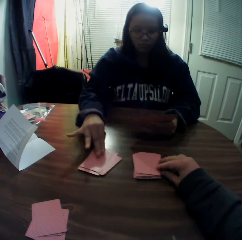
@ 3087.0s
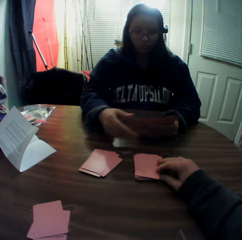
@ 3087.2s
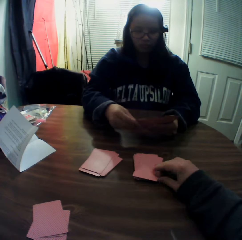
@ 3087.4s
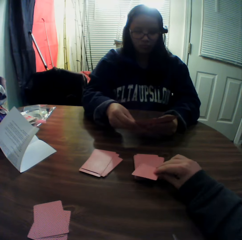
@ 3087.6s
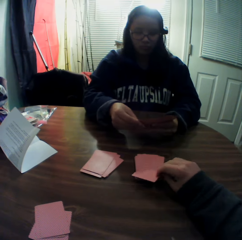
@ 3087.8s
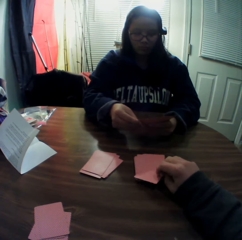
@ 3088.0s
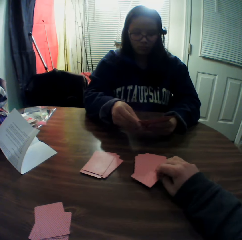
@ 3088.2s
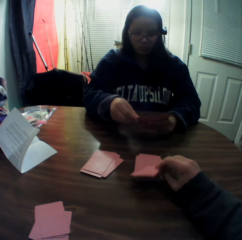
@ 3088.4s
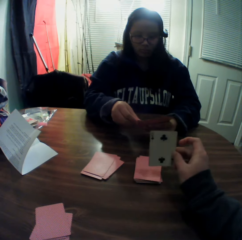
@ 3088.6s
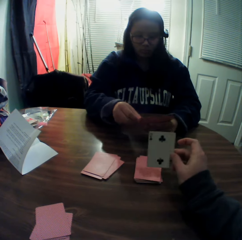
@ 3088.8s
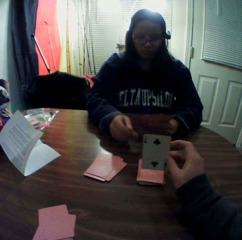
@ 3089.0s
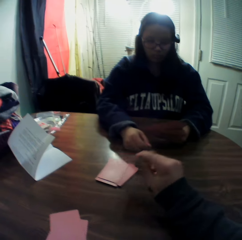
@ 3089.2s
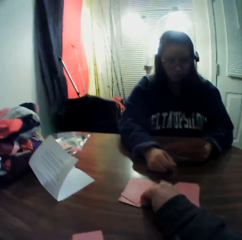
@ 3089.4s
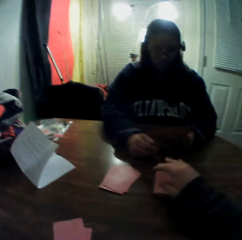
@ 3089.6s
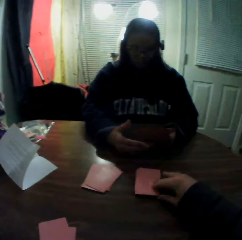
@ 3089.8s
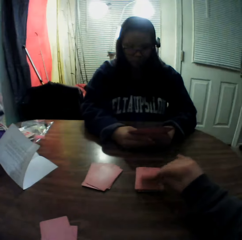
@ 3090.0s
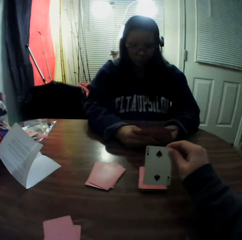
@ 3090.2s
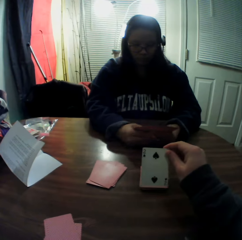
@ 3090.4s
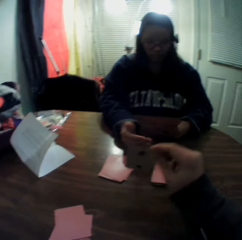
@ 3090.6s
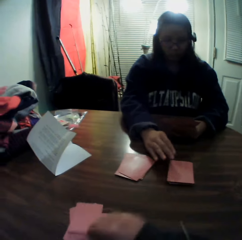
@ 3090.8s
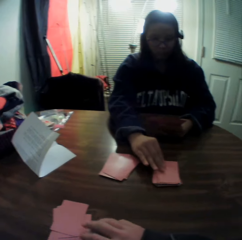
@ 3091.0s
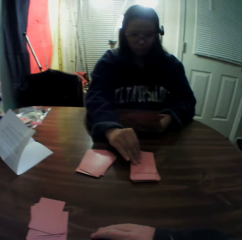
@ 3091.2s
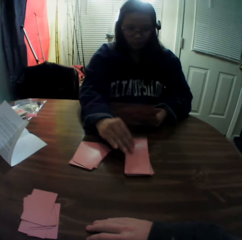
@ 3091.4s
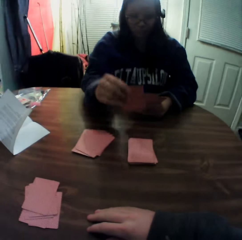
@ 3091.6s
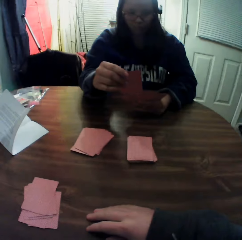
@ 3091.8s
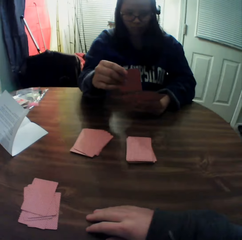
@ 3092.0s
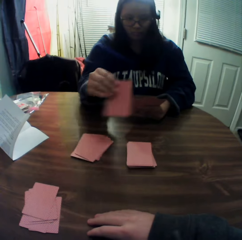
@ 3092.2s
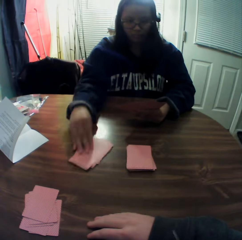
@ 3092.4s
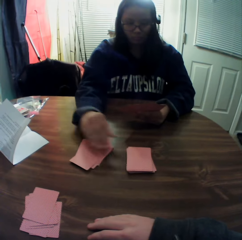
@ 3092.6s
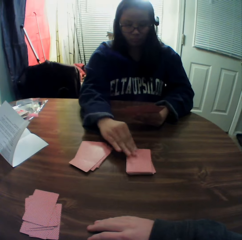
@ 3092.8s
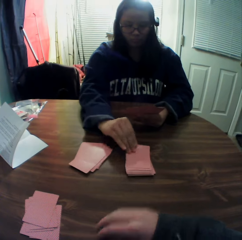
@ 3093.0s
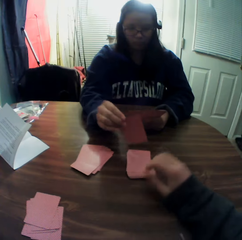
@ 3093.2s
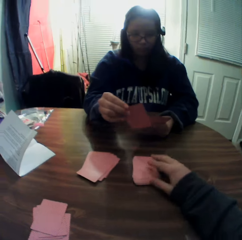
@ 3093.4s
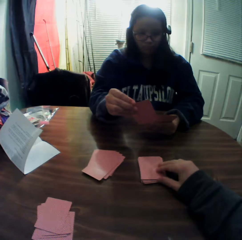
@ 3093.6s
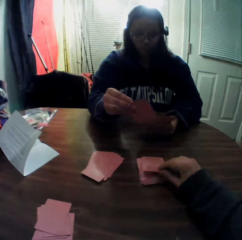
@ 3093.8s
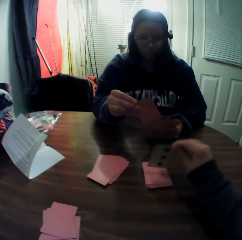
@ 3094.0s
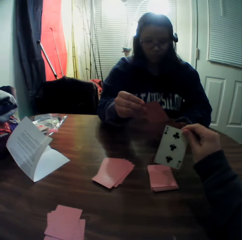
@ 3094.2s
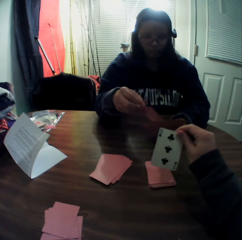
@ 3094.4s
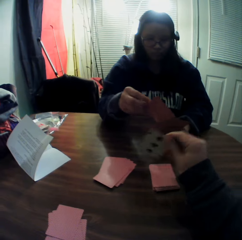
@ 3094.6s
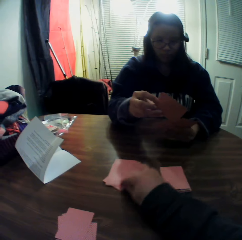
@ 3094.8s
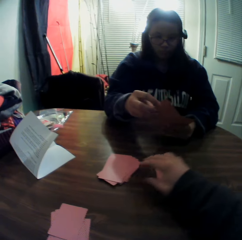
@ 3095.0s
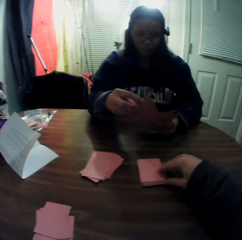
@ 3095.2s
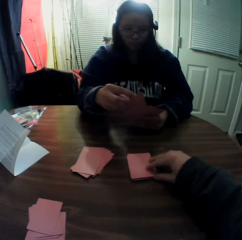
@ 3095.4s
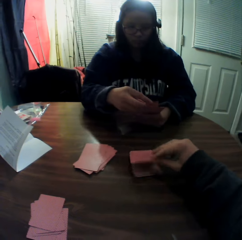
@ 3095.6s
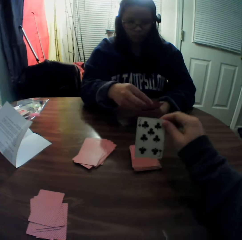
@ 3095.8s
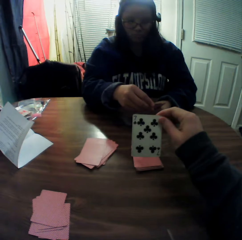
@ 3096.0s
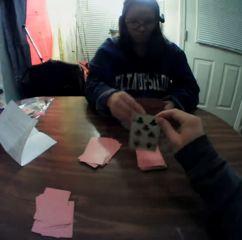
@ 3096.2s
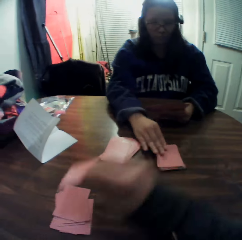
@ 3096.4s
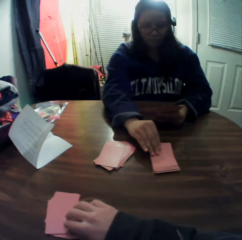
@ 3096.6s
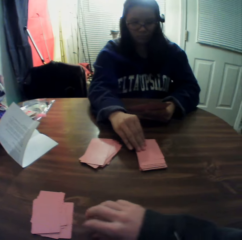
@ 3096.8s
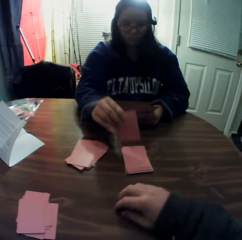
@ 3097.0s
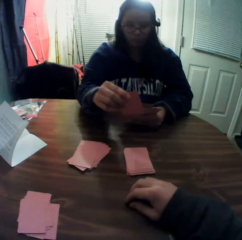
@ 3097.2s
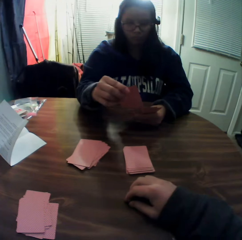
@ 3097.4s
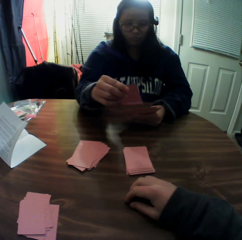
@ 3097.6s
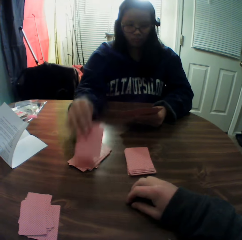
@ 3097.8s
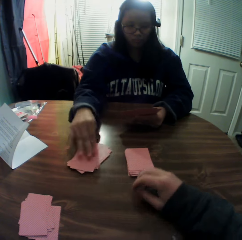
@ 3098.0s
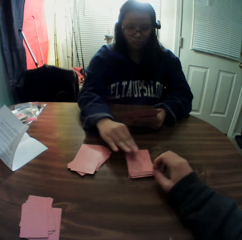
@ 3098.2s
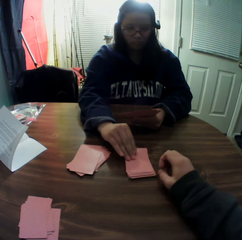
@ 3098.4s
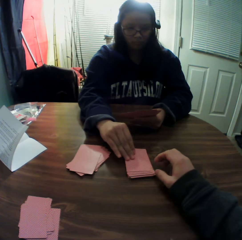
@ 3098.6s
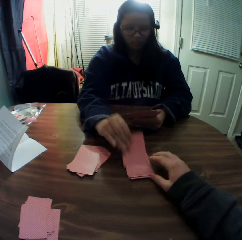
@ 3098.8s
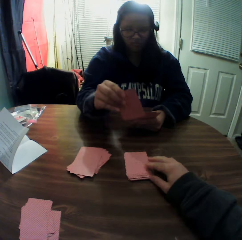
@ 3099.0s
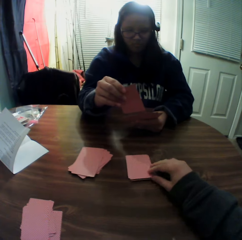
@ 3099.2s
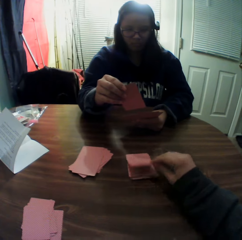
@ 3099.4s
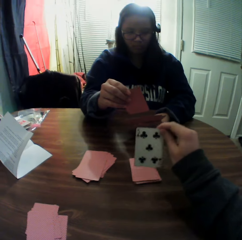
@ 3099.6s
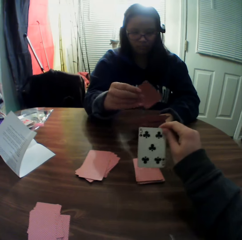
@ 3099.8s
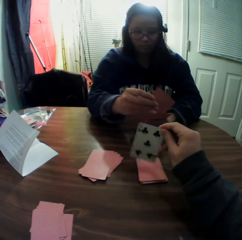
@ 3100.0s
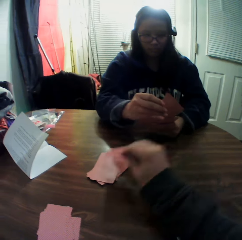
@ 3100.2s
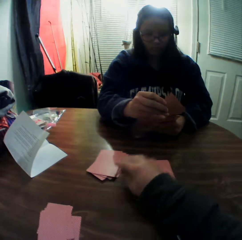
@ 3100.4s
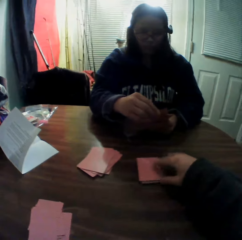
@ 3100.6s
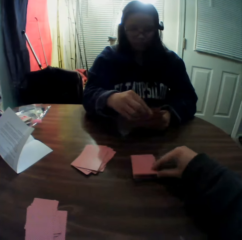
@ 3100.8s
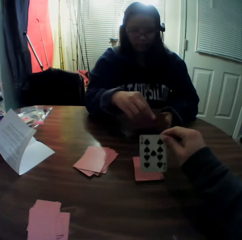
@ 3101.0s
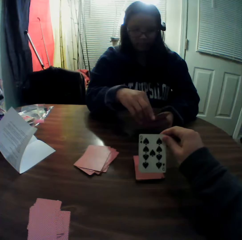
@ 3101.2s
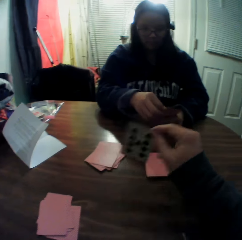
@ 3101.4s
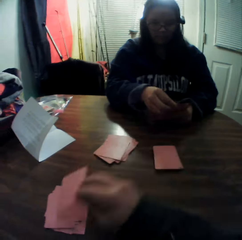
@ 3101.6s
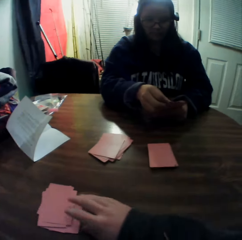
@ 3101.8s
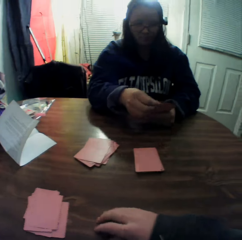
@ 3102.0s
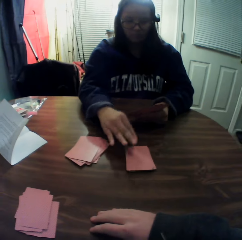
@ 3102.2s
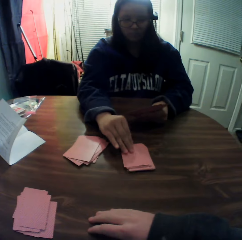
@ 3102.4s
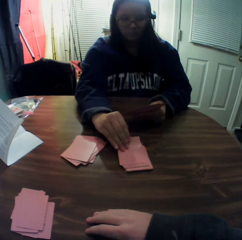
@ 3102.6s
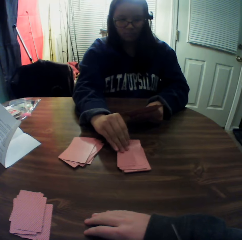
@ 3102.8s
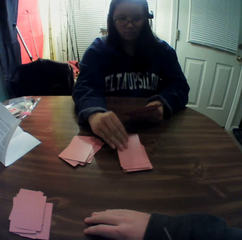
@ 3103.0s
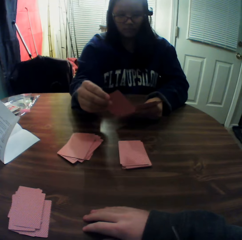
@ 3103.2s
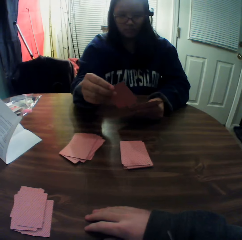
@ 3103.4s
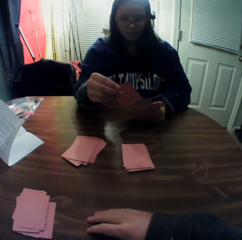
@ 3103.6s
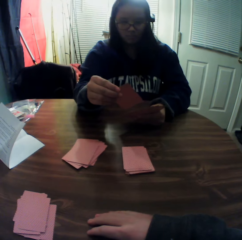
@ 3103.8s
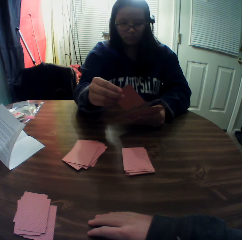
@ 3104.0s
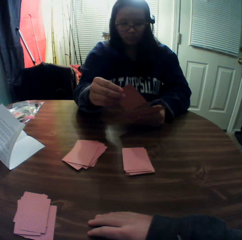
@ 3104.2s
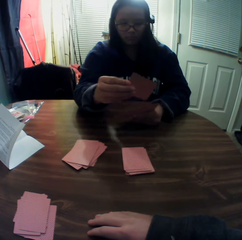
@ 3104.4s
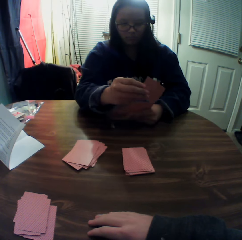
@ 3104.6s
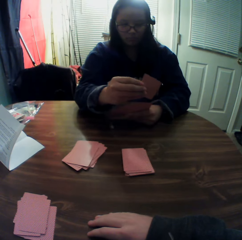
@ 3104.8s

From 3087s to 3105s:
The woman drops the card onto the table. The camera wearer picks a card from the stack of cards on the table with his right hand. He looks at the card. He drops the card onto the table. He picks a card from the stack of cards on the table with his right hand. He looks at the card. He drops the card onto the table. The woman picks a card from the stack of cards on the table with her right hand. She checks the card. She drops the card onto the table. She picks a card from the stack of cards on the table with her right hand. She checks the card. The camera wearer picks a card from the stack of cards on the table with his right hand. He checks the card. The woman passes the card to her left hand. The camera wearer drops the card onto the table. He picks a card from the stack of cards on the table with his right hand. He checks the card. He drops the card onto the table. The woman picks a card from the stack of cards on the table with her right hand. She looks at the card. She drops the card onto the table. She picks a card from the stack of cards on the table with her right hand. She looks at the card. The camera wearer picks a card from the stack of cards on the table with his right hand. He checks the card. The woman passes the card to her left hand. The camera wearer drops the card onto the table. He picks a card from the stack of cards on the table with his right hand. He checks the card. He drops the card onto the table. The woman picks a card from the stack of cards on the table with her right hand. She checks the card.

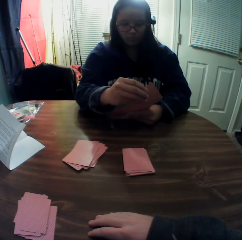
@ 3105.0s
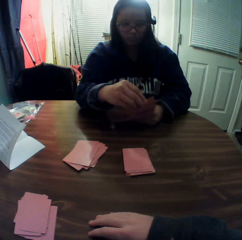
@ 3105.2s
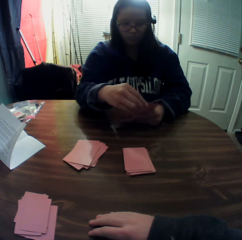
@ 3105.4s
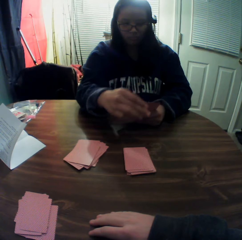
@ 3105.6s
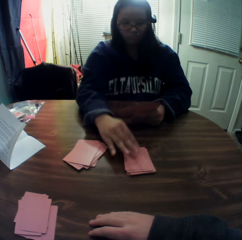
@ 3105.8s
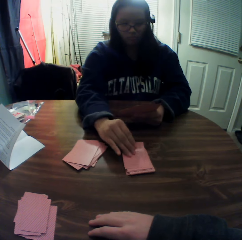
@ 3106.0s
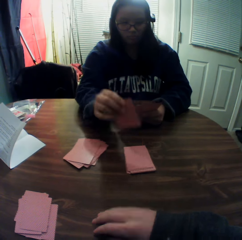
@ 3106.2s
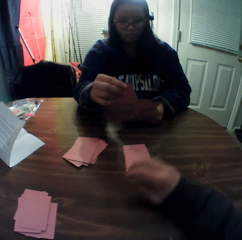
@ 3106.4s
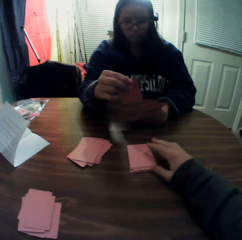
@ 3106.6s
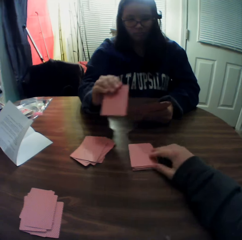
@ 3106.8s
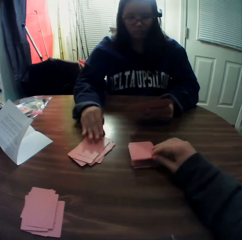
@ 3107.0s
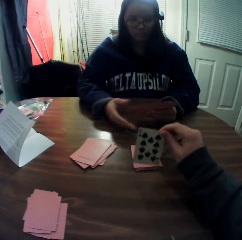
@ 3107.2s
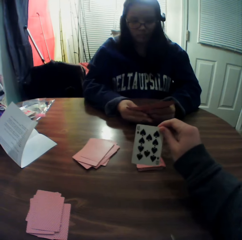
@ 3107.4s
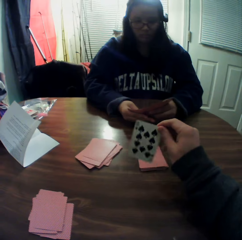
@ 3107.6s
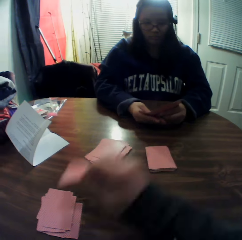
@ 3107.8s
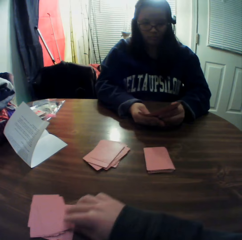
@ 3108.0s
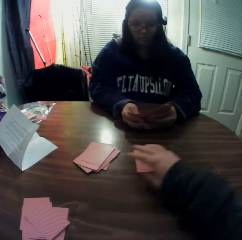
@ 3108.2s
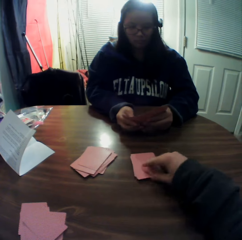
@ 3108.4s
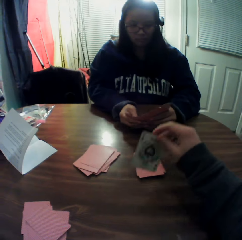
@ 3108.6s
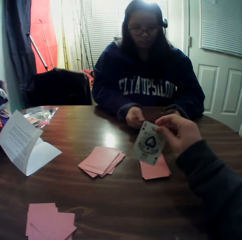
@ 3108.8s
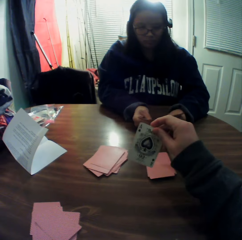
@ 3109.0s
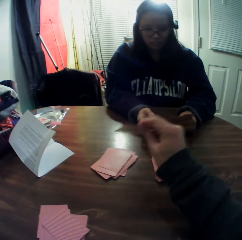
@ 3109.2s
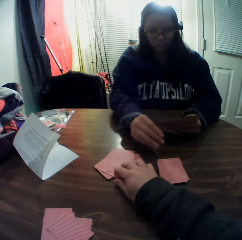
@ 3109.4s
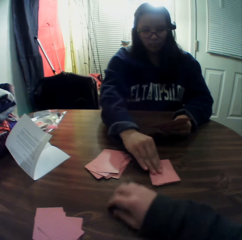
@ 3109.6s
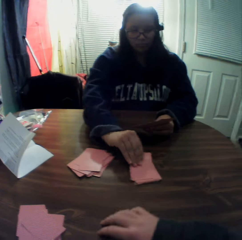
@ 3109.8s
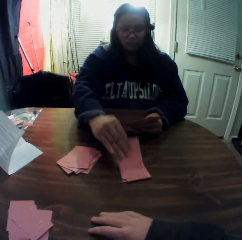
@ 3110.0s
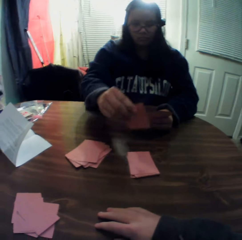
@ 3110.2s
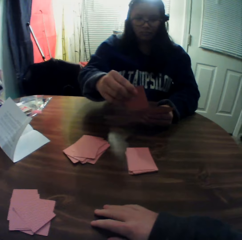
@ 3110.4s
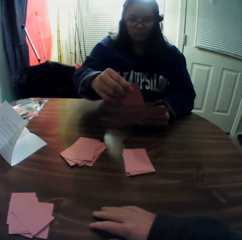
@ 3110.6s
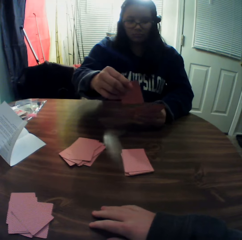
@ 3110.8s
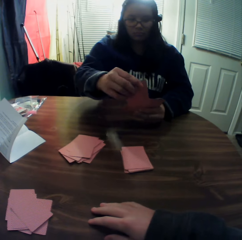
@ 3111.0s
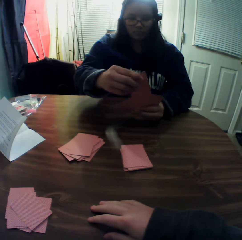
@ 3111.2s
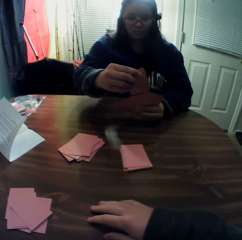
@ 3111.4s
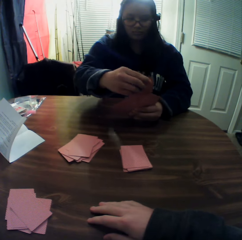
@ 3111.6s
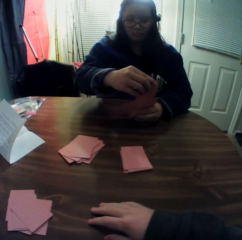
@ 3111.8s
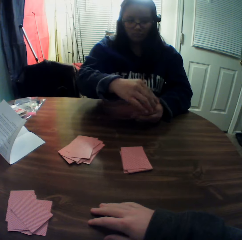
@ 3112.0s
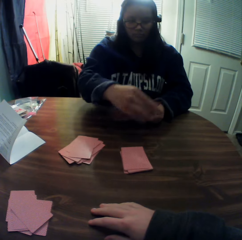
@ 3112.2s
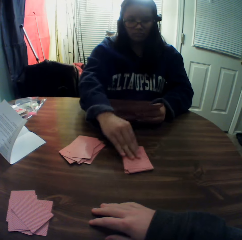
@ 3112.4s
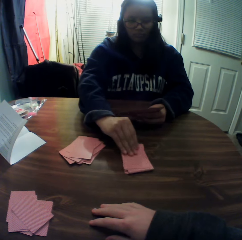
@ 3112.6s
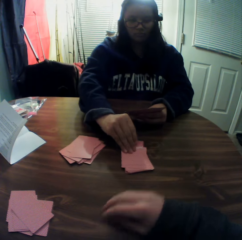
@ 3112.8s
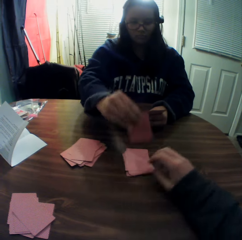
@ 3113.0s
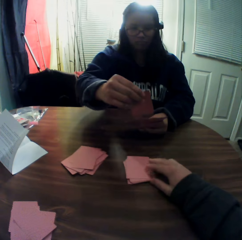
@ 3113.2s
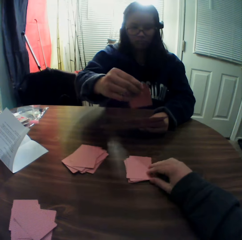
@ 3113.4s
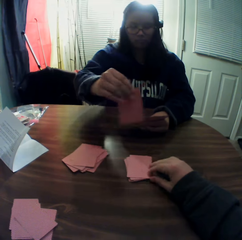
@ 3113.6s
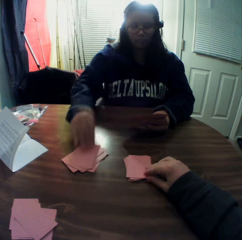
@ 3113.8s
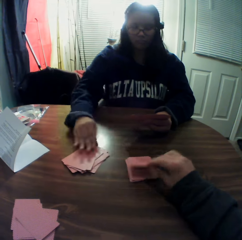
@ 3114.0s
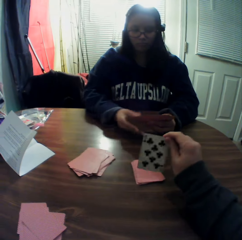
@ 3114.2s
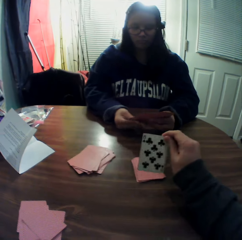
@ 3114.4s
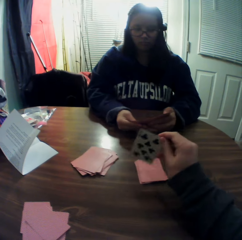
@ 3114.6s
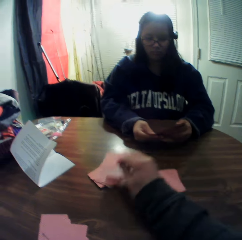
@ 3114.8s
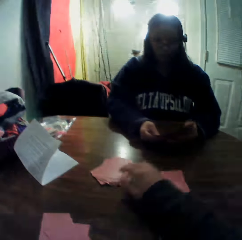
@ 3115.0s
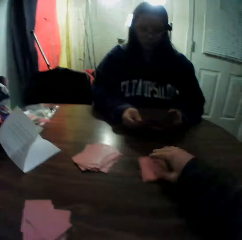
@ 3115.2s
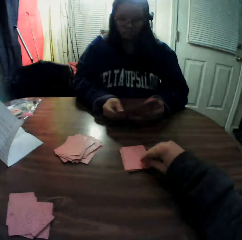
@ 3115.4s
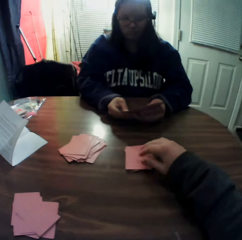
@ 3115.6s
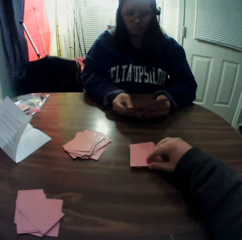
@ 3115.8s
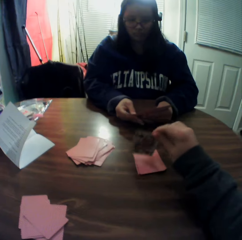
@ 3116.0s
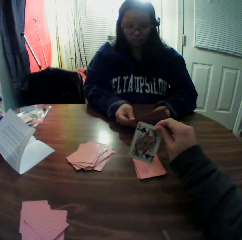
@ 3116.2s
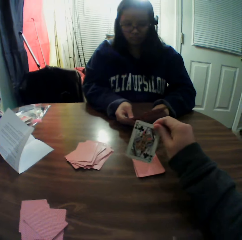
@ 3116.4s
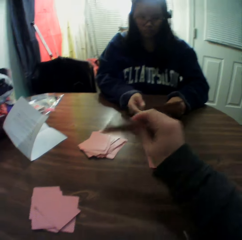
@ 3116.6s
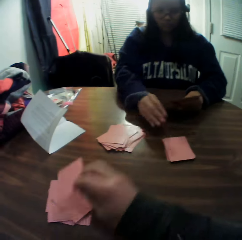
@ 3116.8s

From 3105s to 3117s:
The woman passes the card to her left hand. She picks a card from the stack of cards on the table with her right hand. She checks the card. She drops the card onto the table. The camera wearer picks a card from the stack of cards on the table with his right hand. He looks at the card. He drops the card onto the table. He picks a card from the stack of cards on the table with his right hand. He looks at the card. He drops the card onto the table. The woman picks a card from the stack of cards on the table with her right hand. She checks the card. She passes the card to her left hand. She picks a card from the stack of cards on the table with her right hand. She checks the card. The camera wearer picks a card from the stack of cards on the table with his right hand. The woman drops the card onto the table. The camera wearer checks the card. He drops the card onto the table. He picks a card from the stack of cards on the table with his right hand. He looks at the card.
